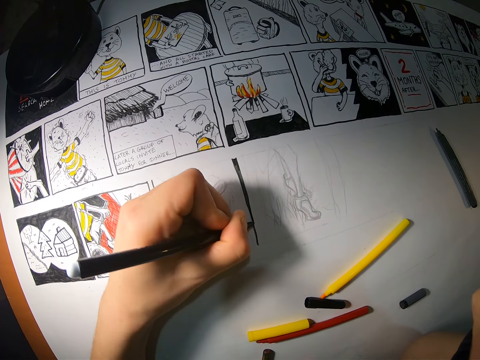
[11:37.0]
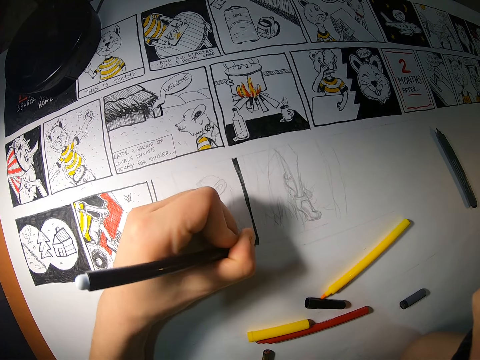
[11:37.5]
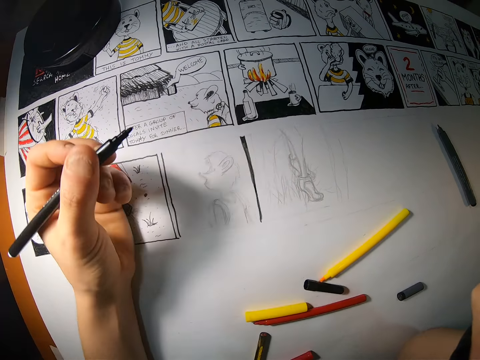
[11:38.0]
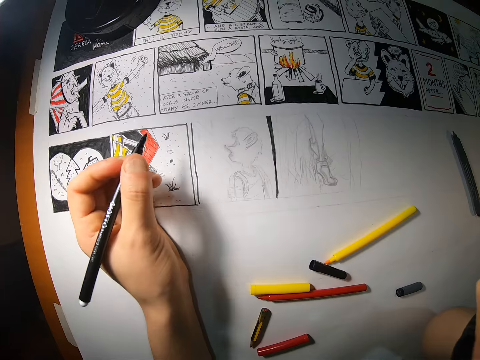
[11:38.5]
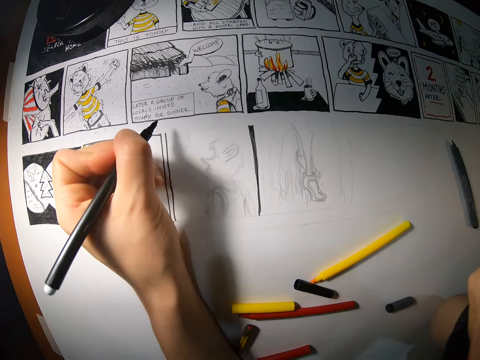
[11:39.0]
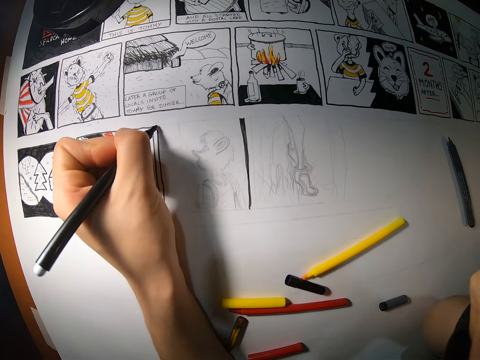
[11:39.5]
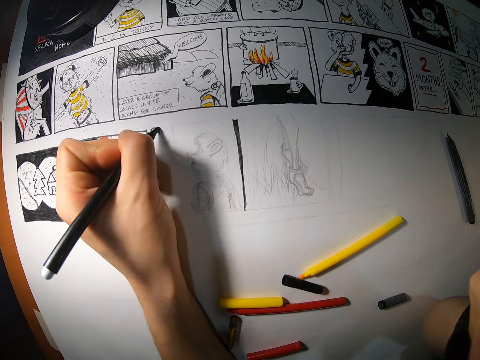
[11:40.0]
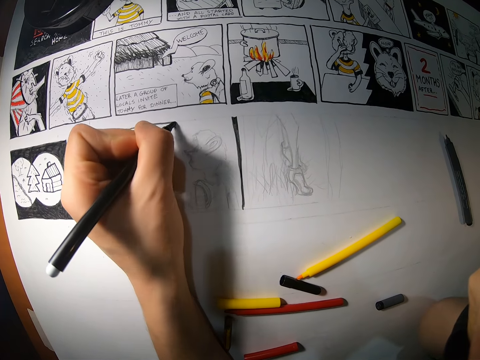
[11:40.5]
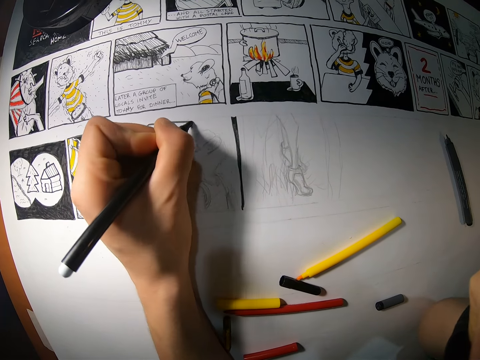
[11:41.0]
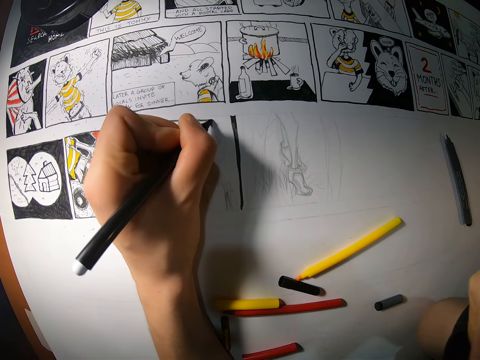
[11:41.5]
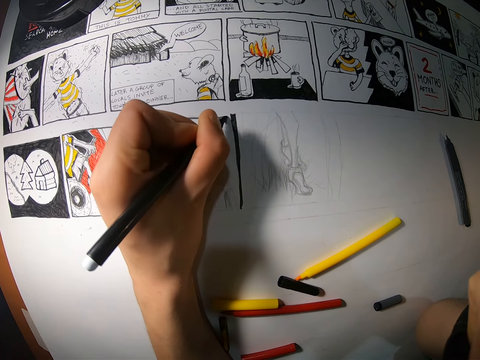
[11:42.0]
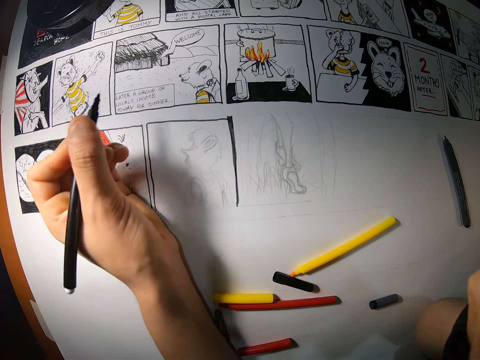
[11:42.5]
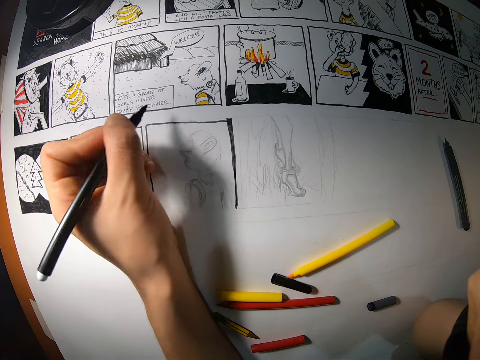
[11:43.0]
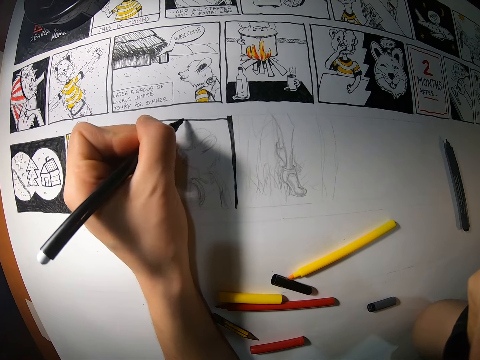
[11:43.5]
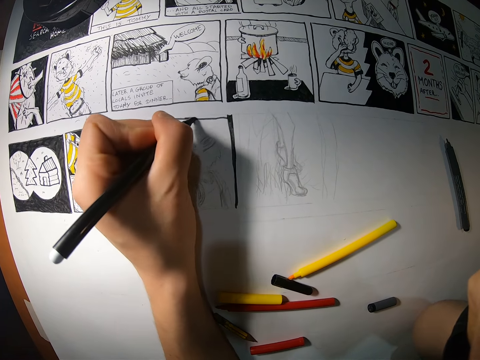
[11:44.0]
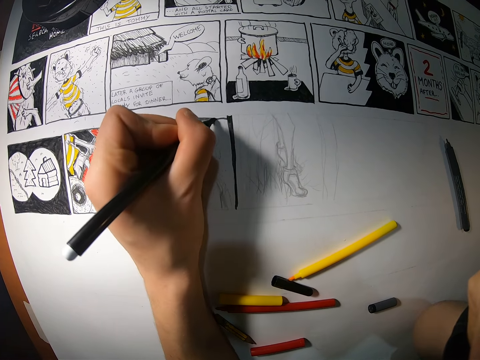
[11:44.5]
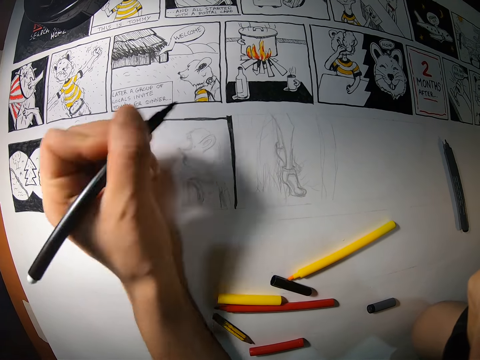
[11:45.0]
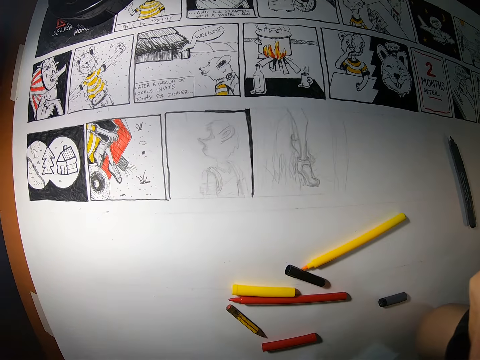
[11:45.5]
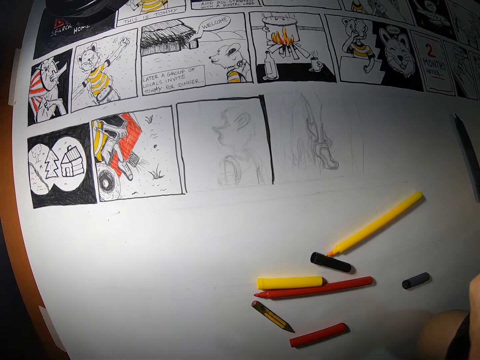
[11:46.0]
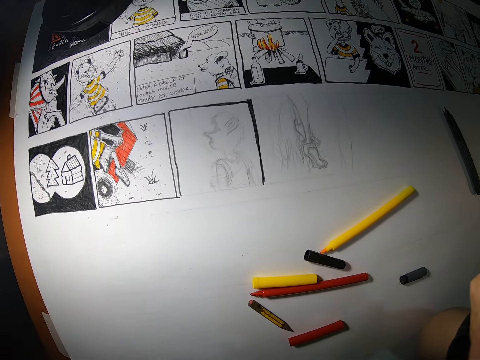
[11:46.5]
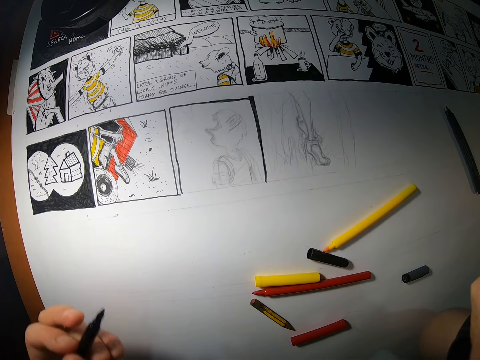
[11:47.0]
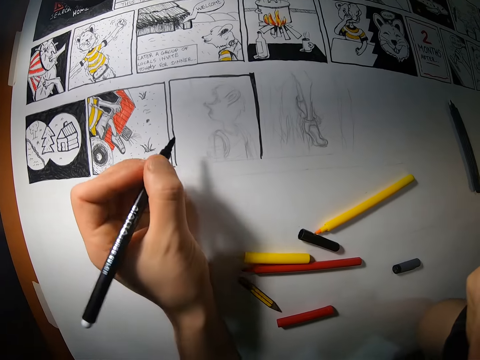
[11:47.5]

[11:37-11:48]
The camera wearer looks at the picture on the paper. They draw the picture on the paper. They look at the picture on the paper.

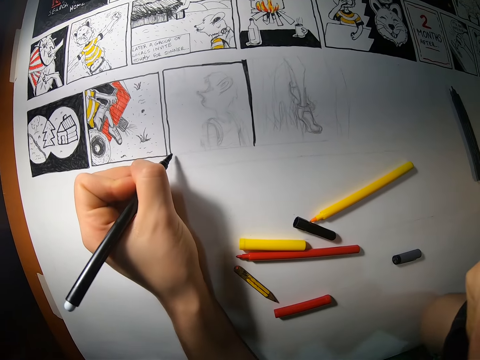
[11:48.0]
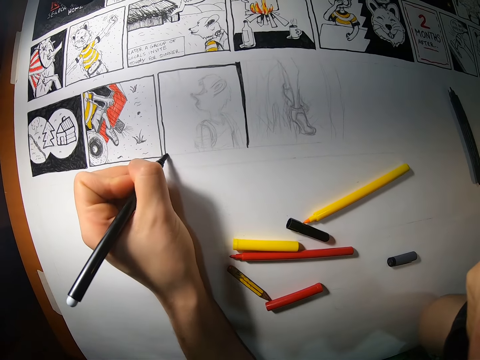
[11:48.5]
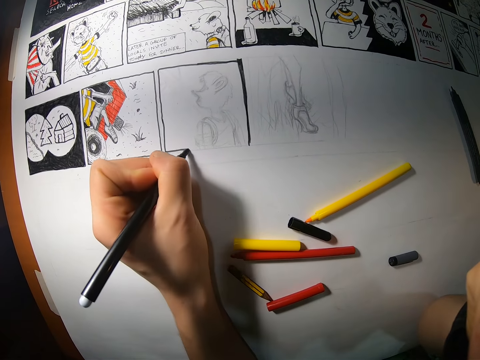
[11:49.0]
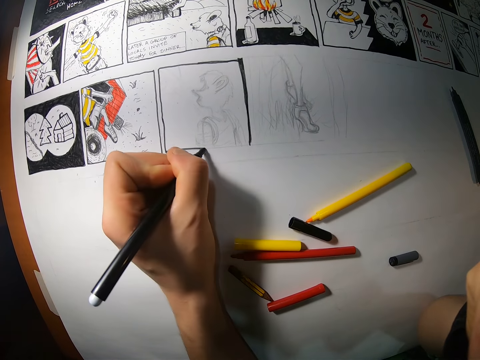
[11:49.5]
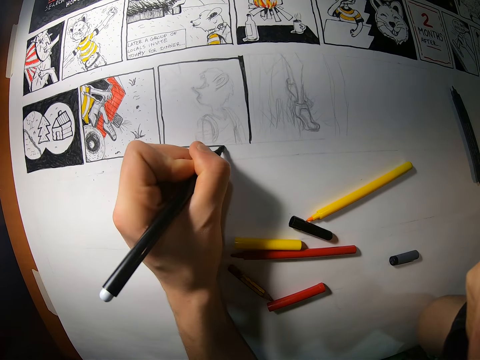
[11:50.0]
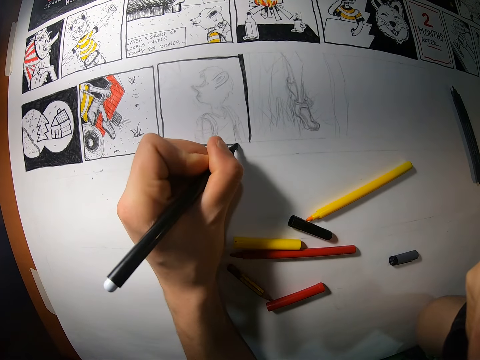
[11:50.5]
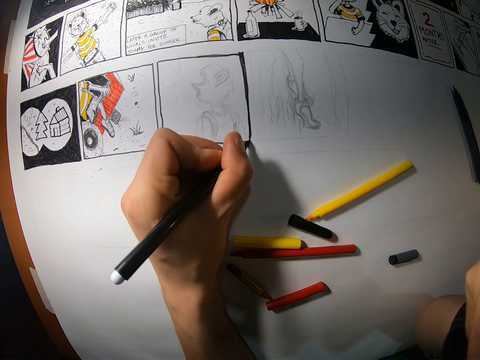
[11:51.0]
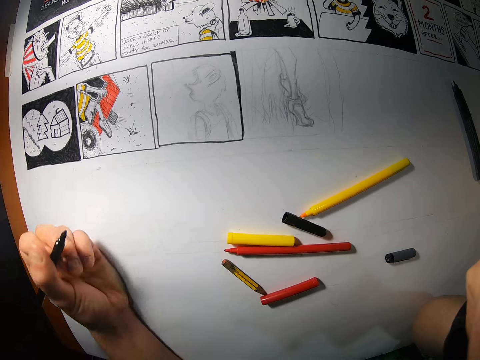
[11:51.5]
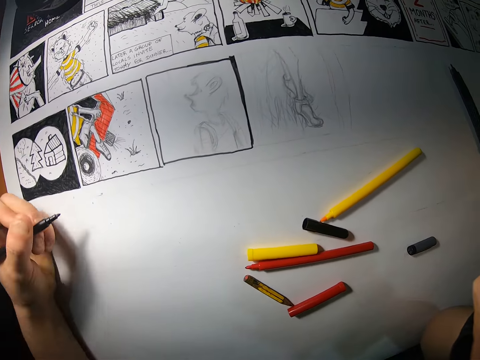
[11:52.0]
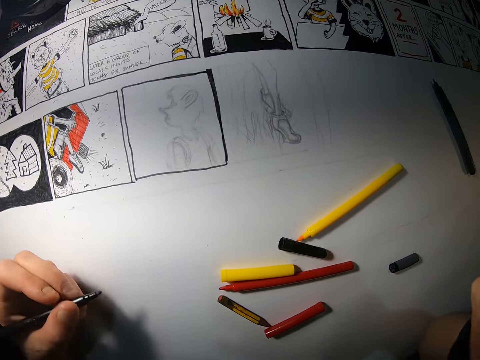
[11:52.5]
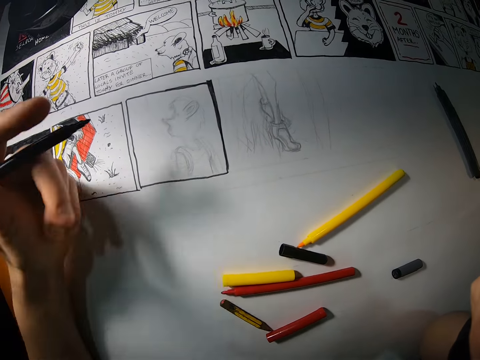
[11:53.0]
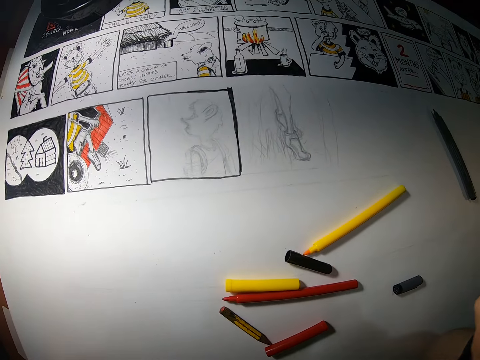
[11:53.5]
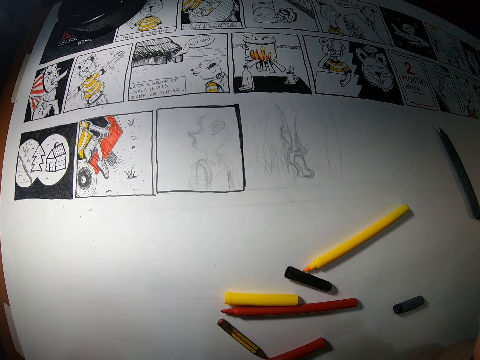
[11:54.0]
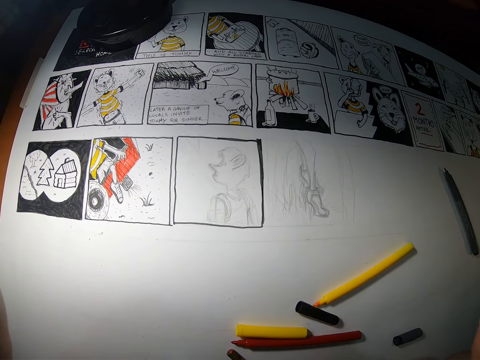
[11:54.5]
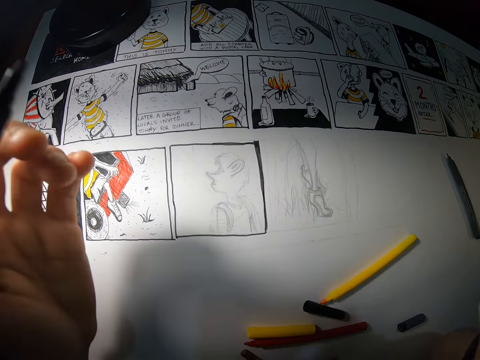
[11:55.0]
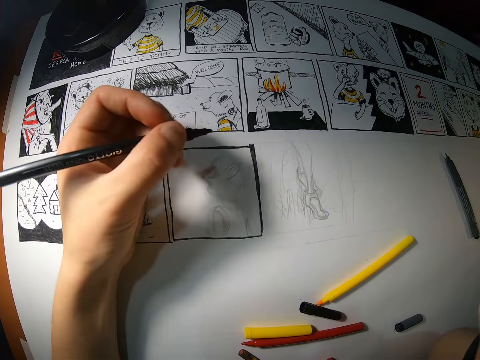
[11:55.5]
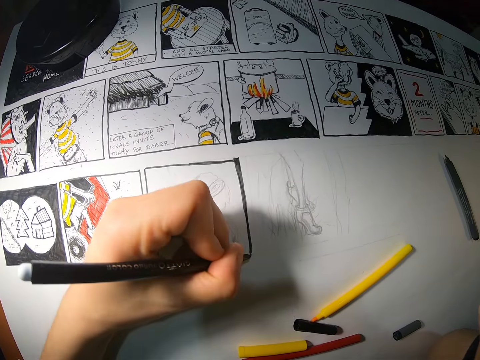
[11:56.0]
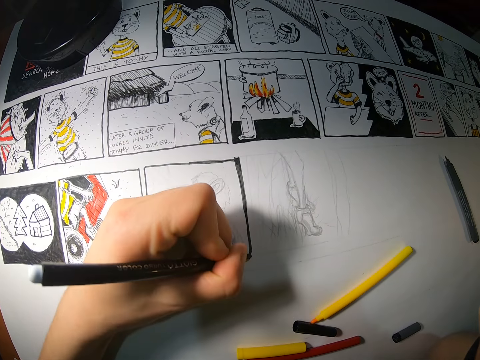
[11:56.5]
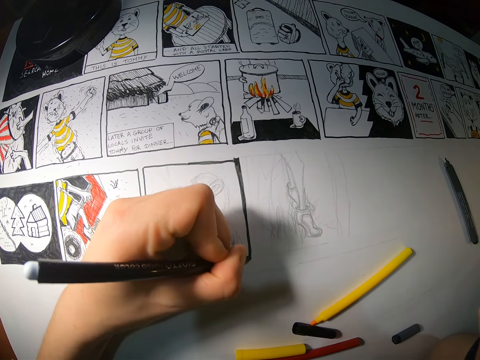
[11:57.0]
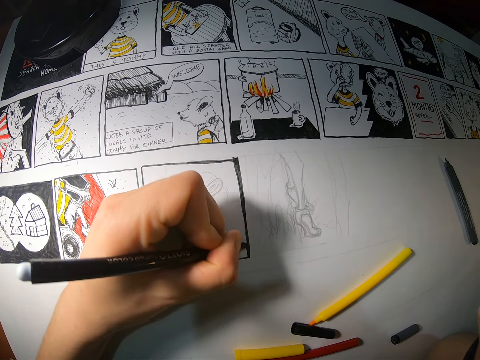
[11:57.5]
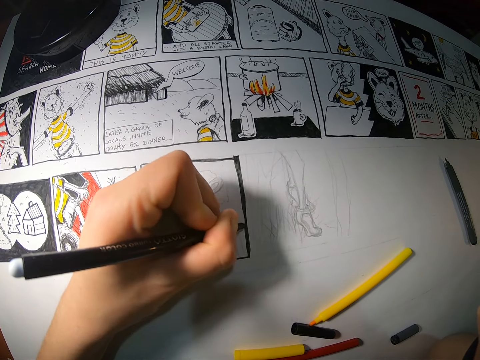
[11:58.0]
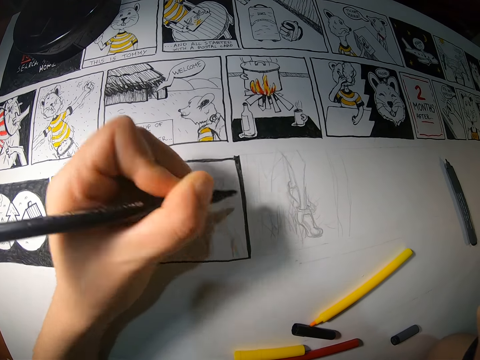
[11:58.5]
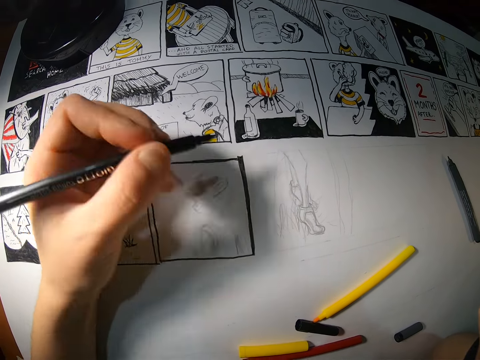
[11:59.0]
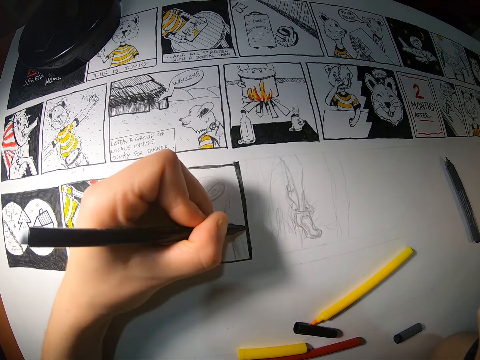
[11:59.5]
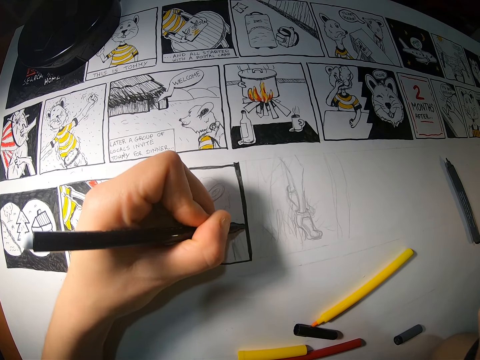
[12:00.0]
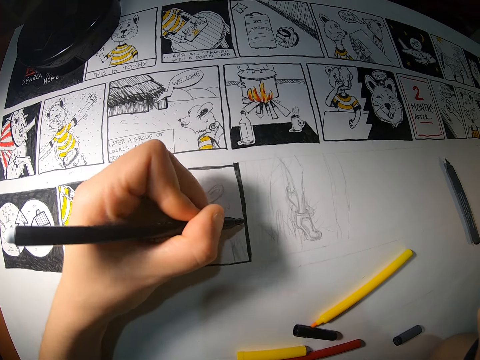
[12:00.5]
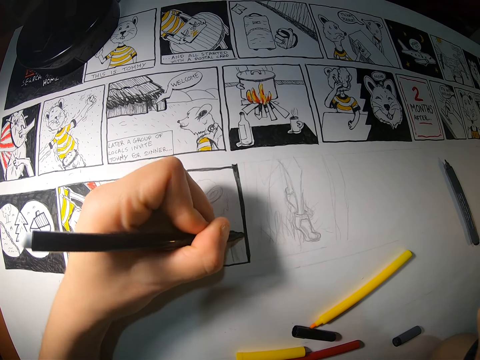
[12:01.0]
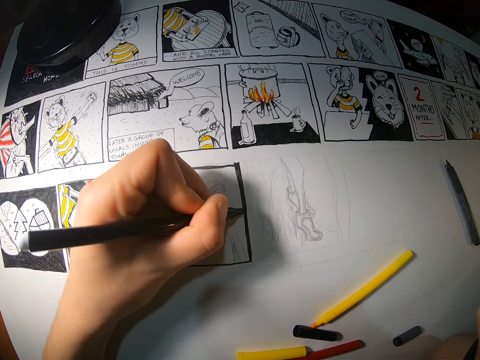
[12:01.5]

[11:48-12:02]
The camera wearer draws the picture on the paper. They look at the picture on the paper. They draw the picture on the paper.

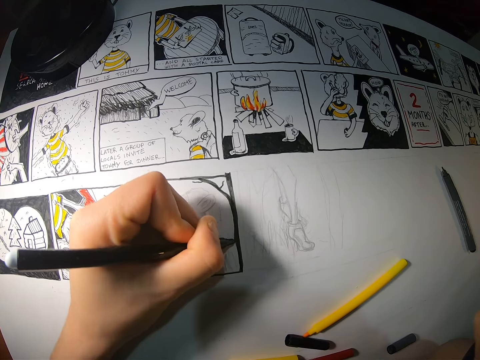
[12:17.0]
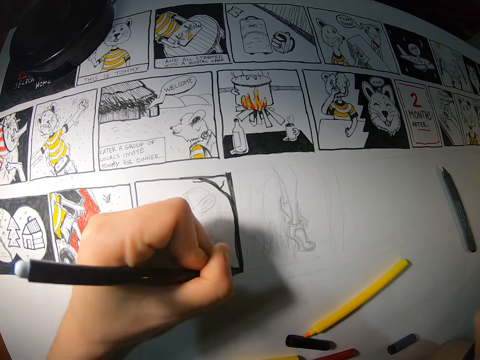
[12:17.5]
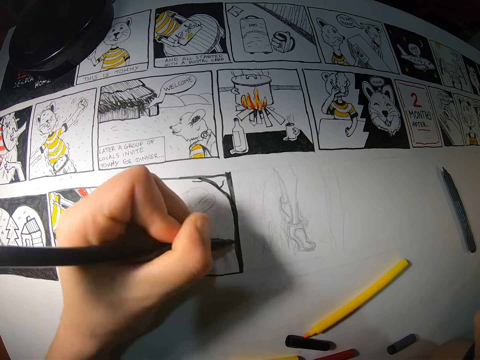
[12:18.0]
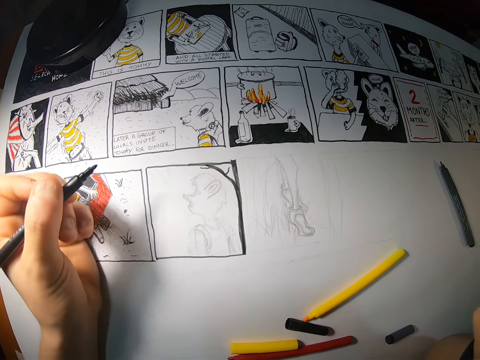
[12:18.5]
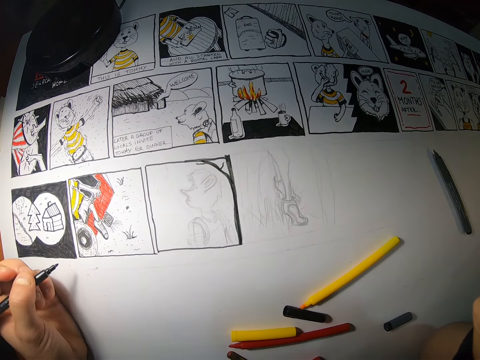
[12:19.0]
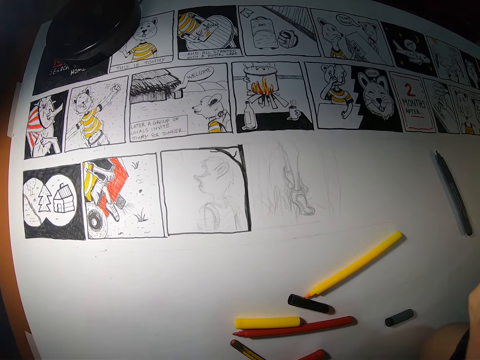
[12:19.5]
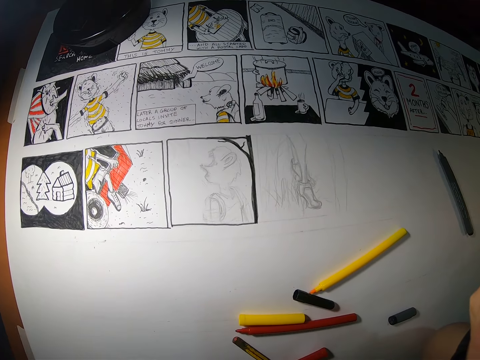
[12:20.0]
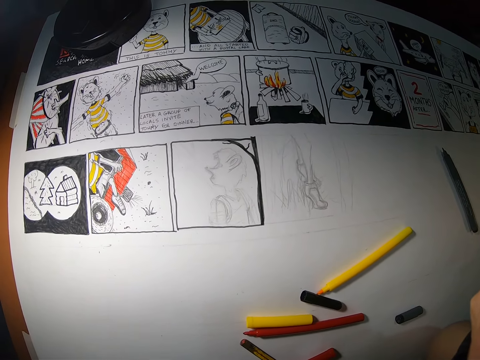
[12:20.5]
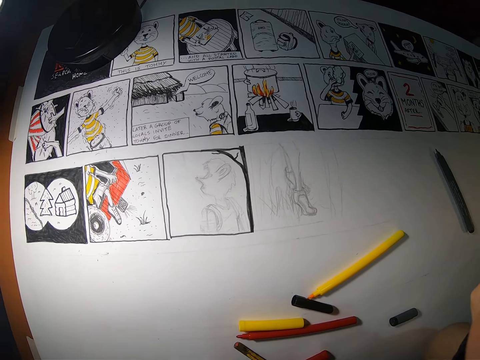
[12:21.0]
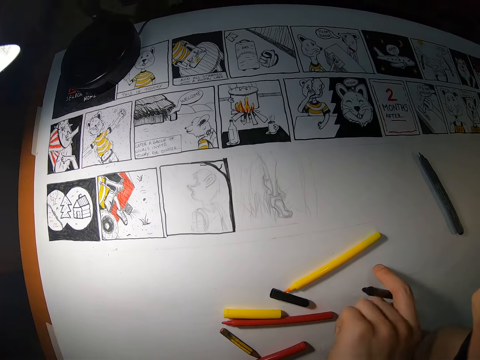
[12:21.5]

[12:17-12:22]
The camera wearer looks at the picture on the paper. He drops the black color pen on the drawing paper with his left hand.
